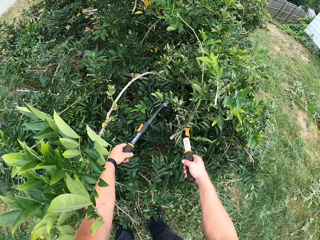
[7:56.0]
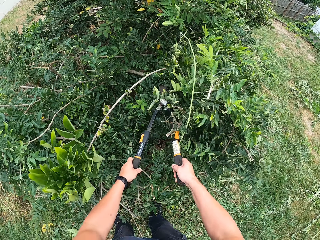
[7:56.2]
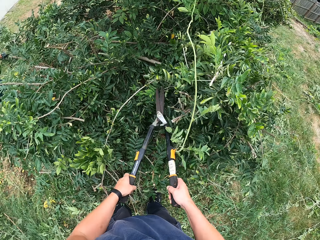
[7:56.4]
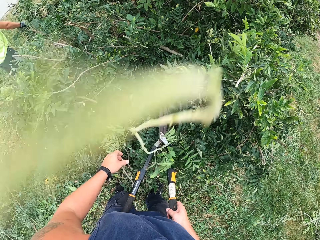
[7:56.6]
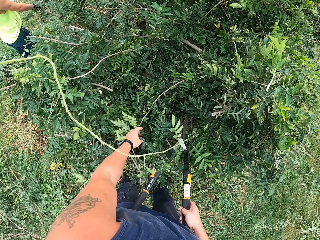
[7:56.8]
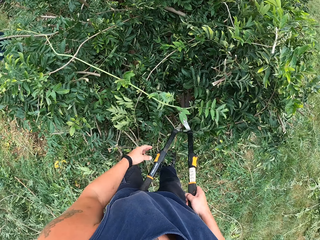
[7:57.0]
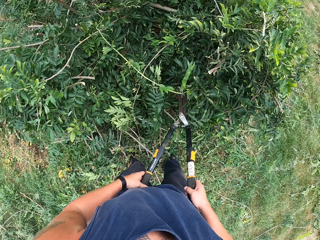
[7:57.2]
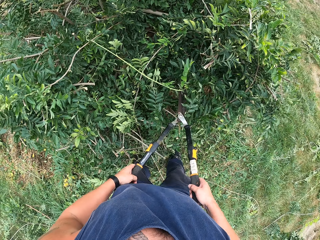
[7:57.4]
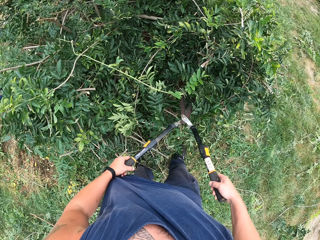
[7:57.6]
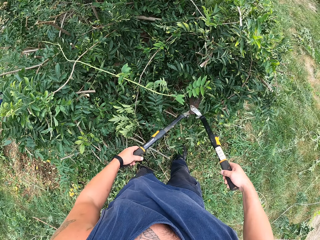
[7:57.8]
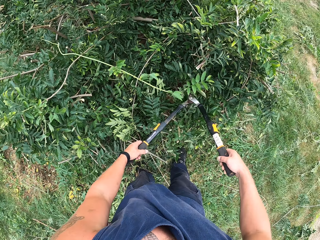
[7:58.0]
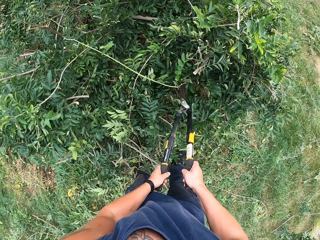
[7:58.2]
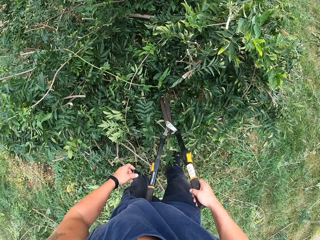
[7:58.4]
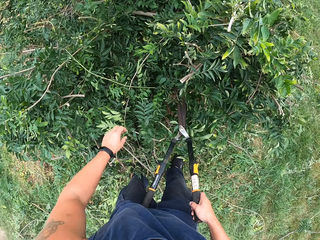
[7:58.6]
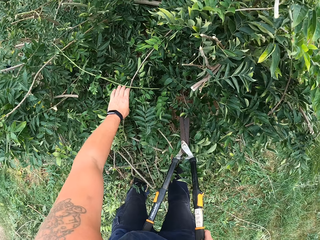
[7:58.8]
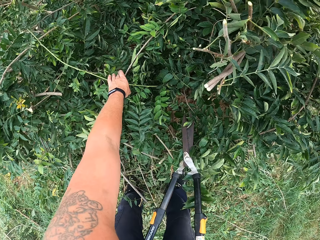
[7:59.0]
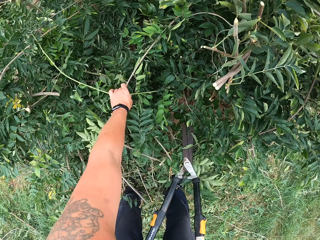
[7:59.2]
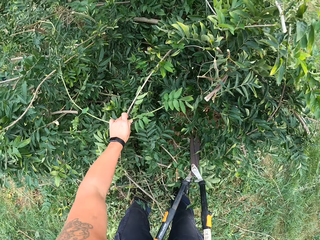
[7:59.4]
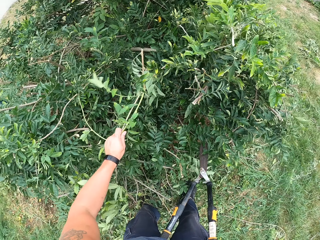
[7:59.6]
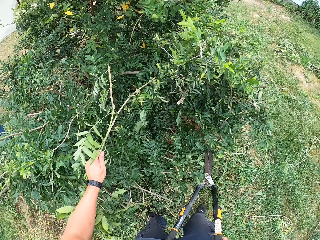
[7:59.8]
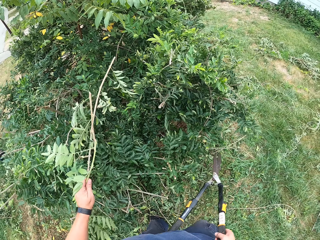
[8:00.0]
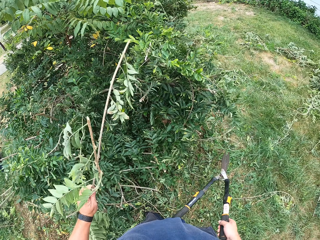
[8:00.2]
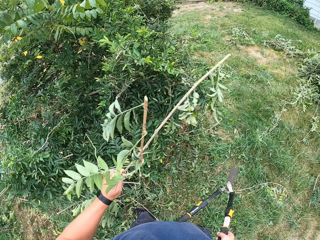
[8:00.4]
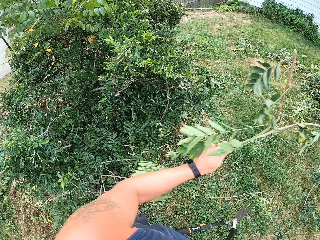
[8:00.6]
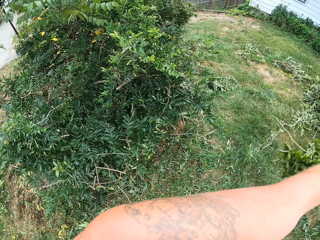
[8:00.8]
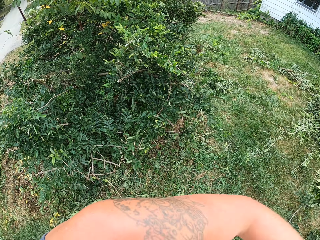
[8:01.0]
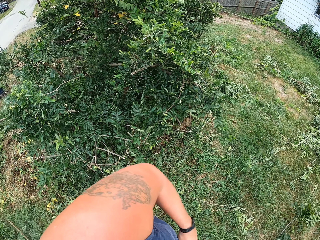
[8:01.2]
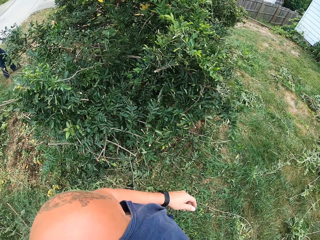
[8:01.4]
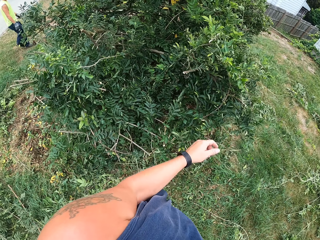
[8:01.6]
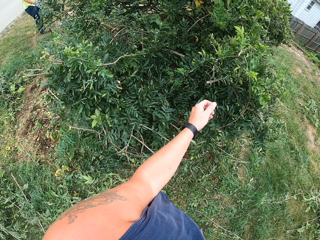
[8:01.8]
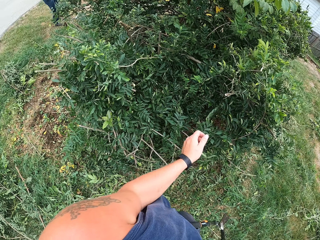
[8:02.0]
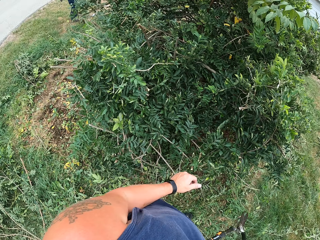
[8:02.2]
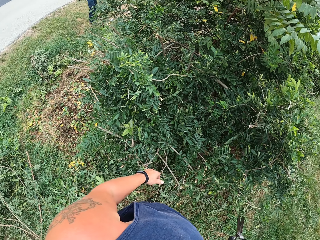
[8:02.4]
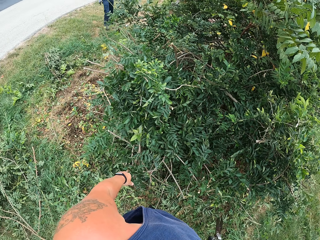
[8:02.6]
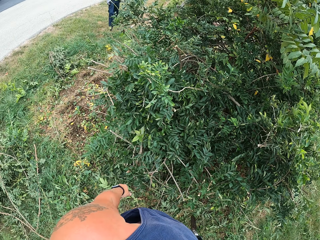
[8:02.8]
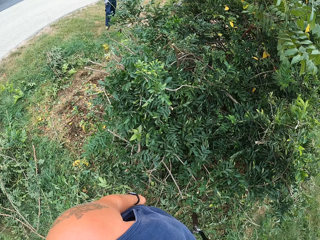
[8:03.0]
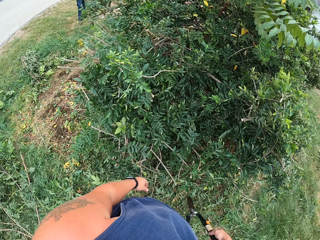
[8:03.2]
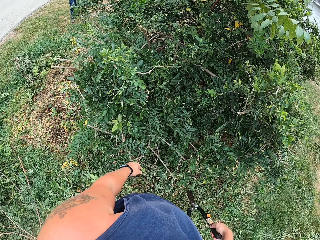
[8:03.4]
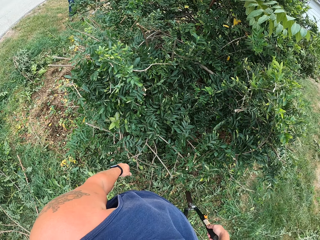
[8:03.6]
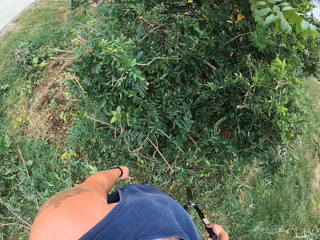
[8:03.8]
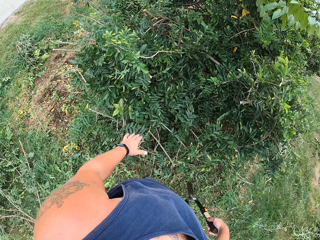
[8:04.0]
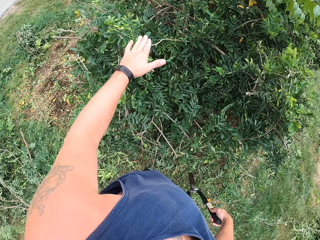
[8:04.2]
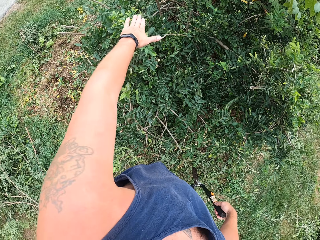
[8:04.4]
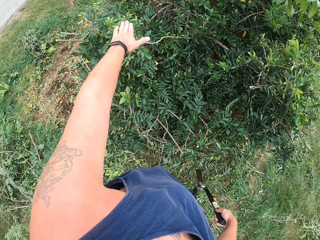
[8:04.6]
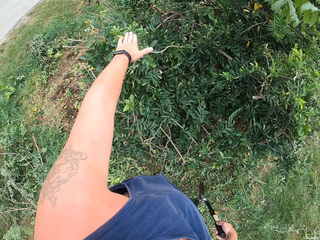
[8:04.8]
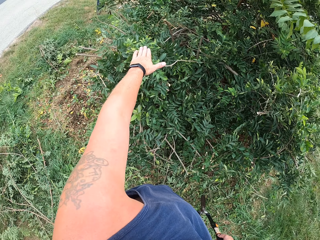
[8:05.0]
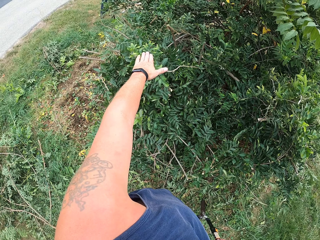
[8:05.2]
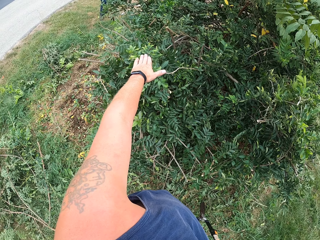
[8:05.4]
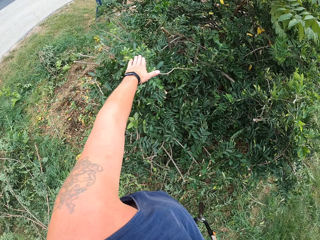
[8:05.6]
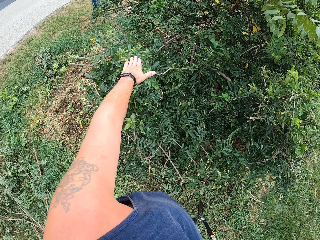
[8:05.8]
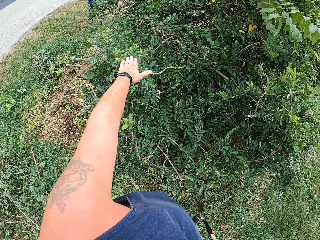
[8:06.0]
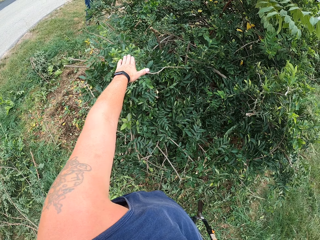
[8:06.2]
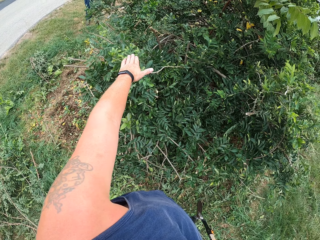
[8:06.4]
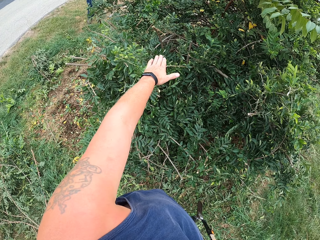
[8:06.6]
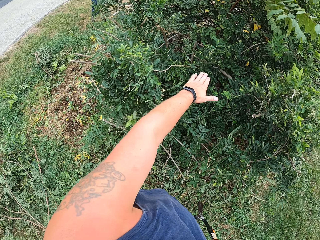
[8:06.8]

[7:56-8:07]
The camera wearer cuts the plant with the pruning shear. He picks up the deadwood from the tree with his left hand. He throws the deadwood on the ground. He stares at the plant. He moves his hand and gesticulates with a friend.

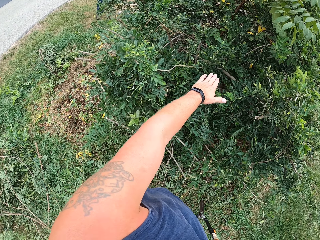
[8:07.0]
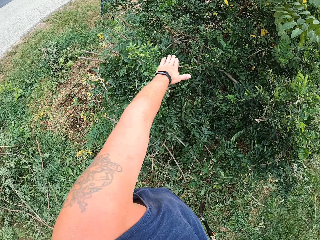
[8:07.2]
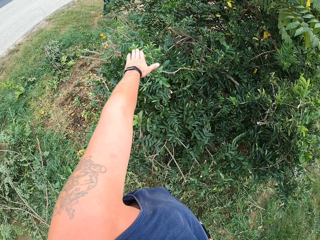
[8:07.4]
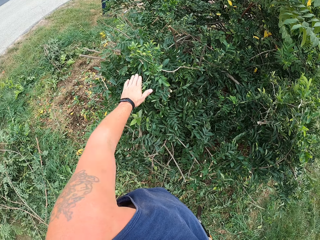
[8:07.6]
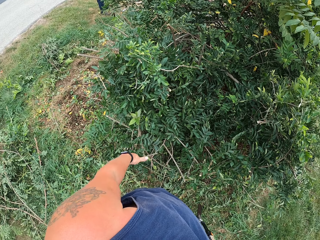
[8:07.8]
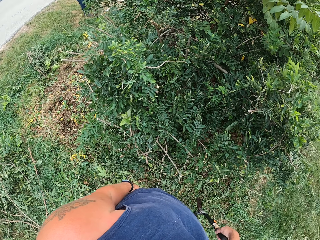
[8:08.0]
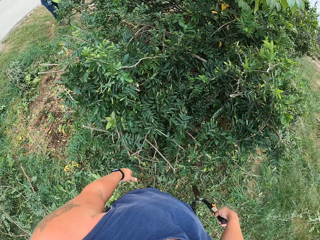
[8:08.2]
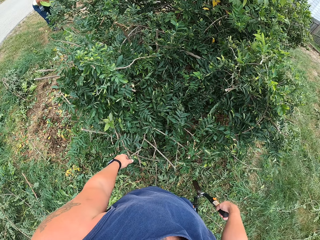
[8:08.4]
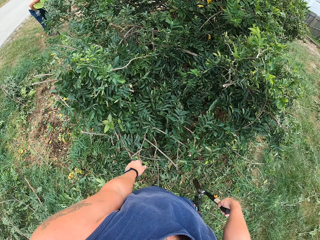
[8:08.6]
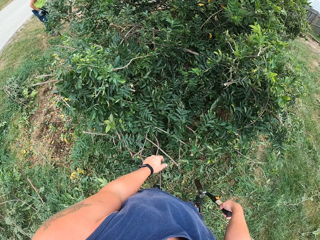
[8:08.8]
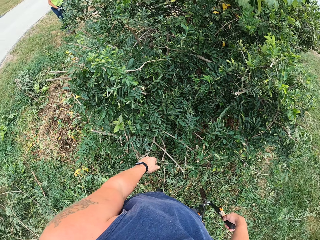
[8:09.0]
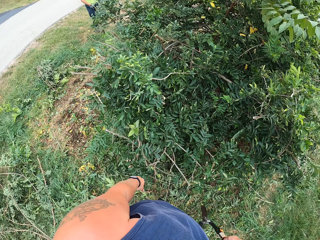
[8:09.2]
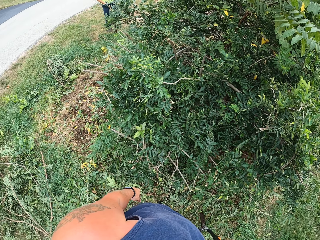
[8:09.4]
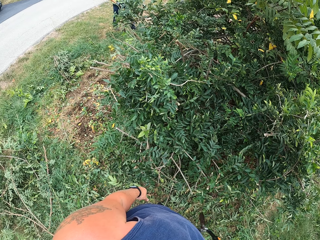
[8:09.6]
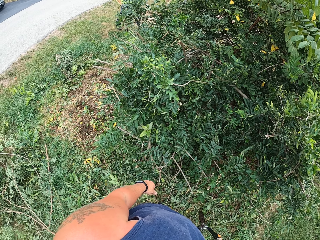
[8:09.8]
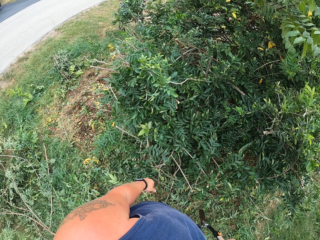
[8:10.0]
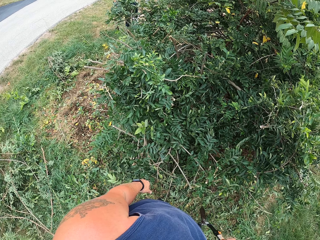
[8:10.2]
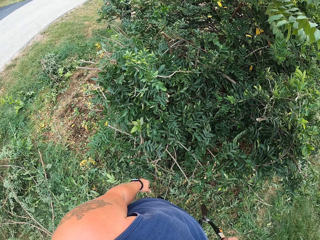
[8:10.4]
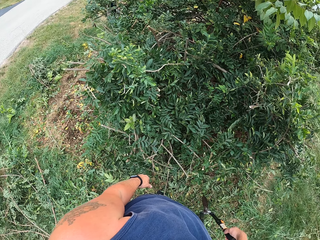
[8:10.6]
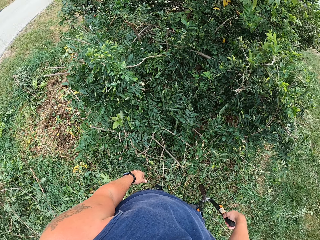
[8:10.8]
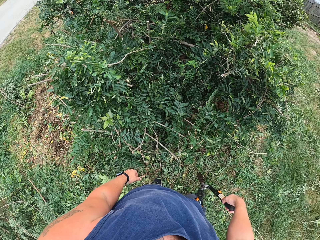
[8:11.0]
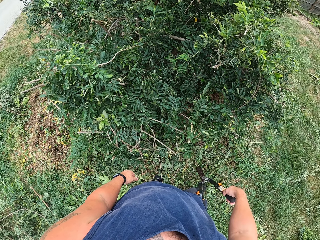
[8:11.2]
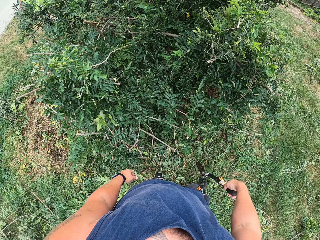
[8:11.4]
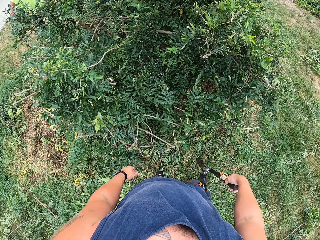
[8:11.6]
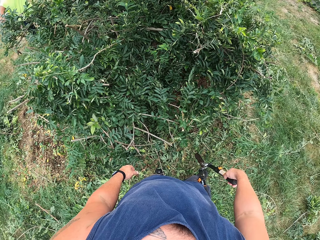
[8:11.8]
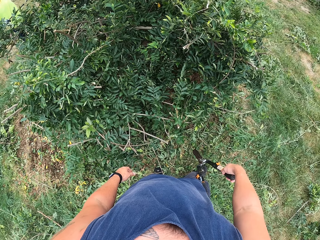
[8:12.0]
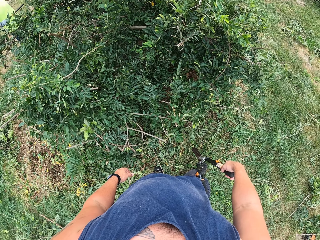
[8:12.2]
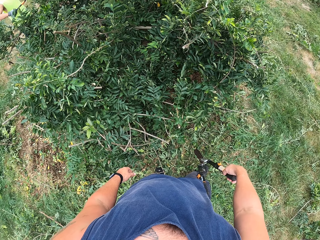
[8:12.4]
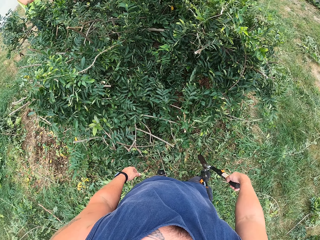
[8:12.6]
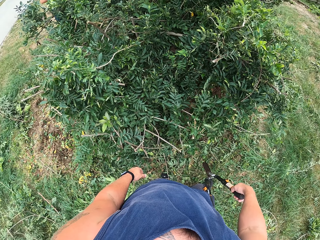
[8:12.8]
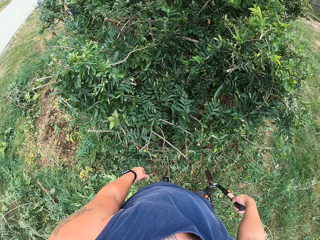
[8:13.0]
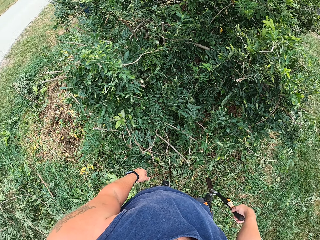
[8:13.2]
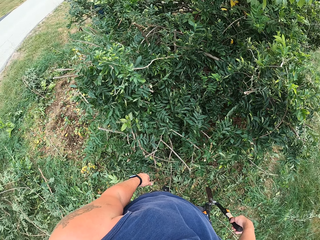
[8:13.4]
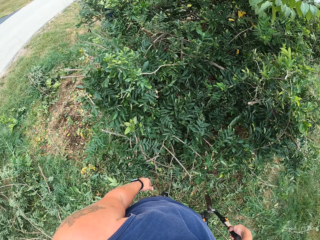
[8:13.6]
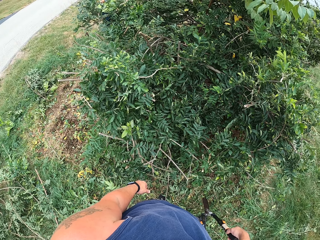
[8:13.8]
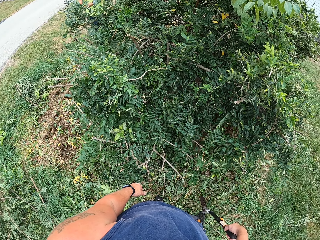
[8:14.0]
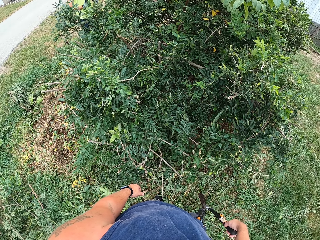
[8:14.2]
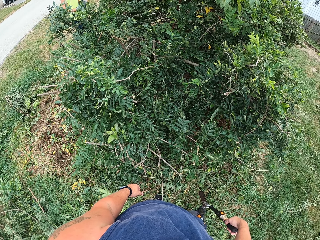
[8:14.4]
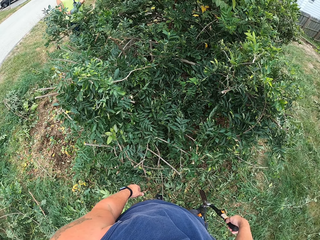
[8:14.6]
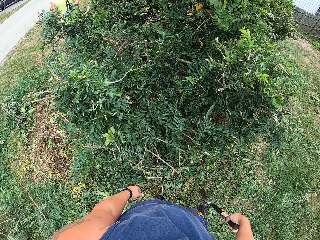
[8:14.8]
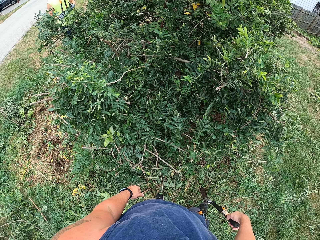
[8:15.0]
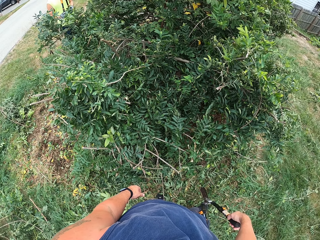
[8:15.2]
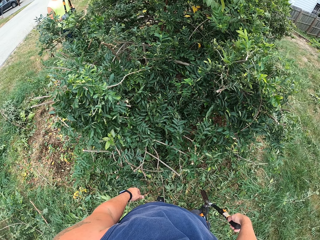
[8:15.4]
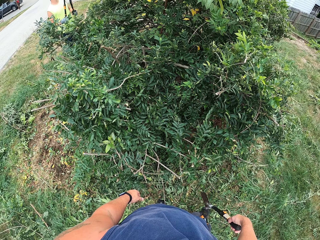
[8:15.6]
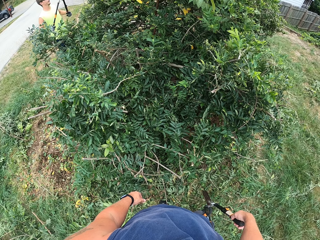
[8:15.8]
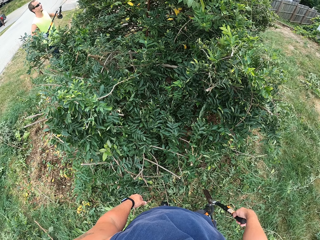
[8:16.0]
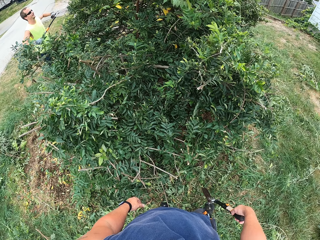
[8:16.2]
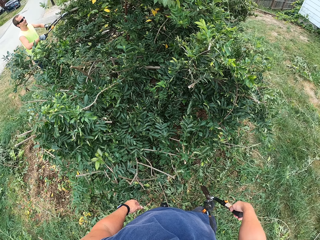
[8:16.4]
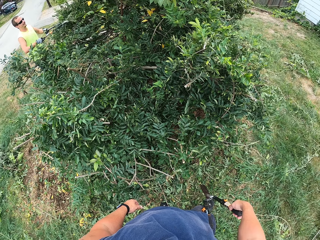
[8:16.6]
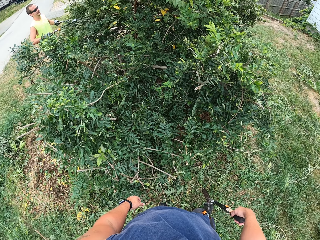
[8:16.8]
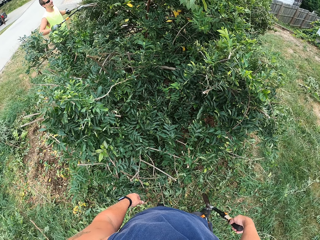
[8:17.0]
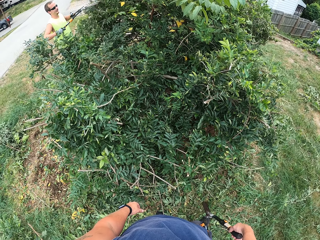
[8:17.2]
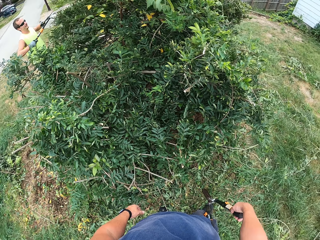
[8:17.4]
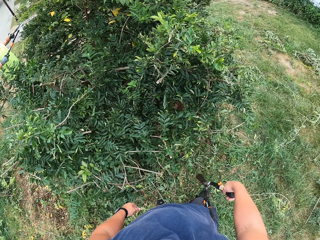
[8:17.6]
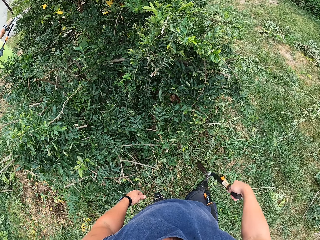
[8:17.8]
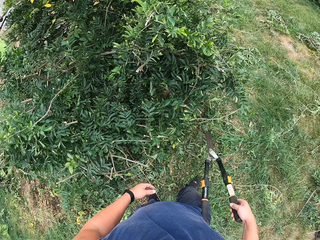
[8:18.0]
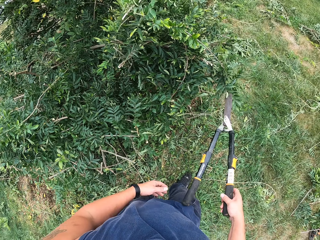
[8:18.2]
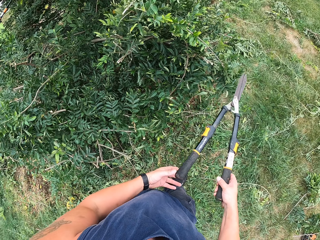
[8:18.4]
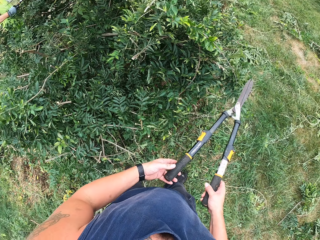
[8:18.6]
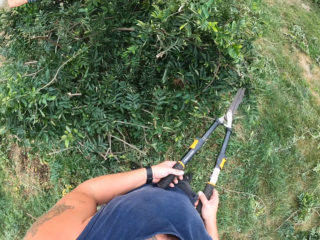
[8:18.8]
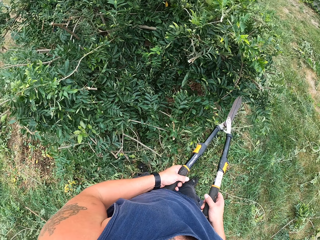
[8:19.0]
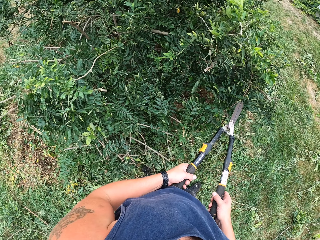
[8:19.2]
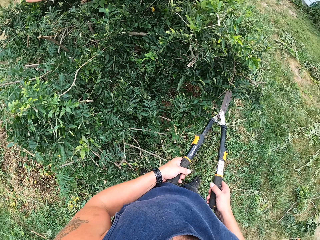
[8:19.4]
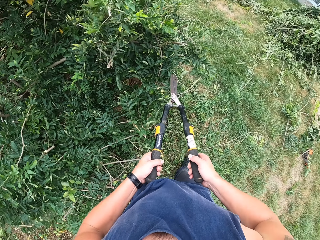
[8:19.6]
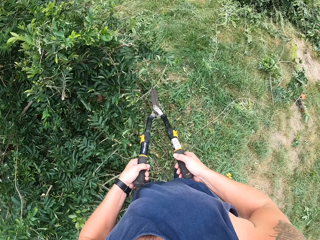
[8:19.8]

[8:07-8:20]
The camera wearer stares at the plant. They hold the pruning shear with both hands.
